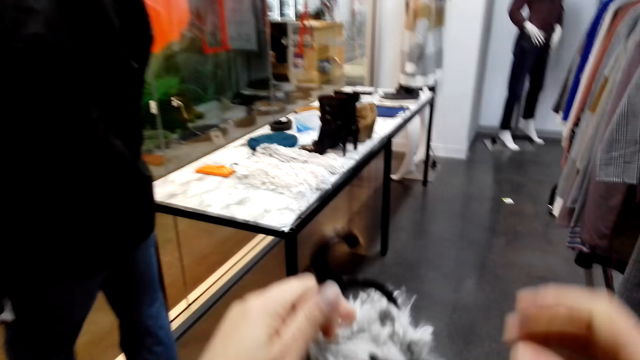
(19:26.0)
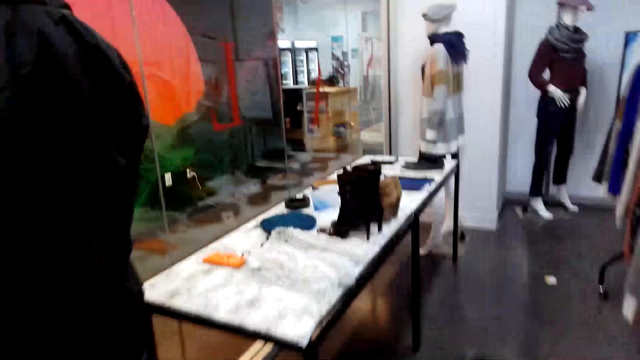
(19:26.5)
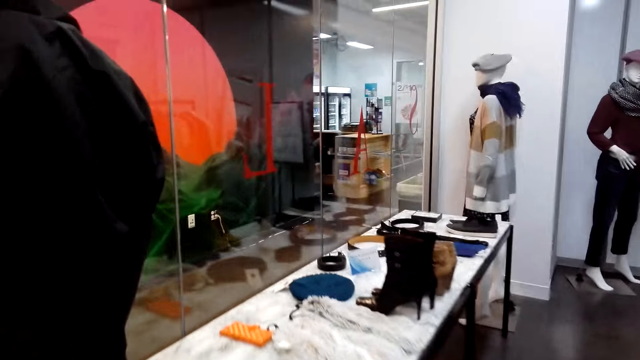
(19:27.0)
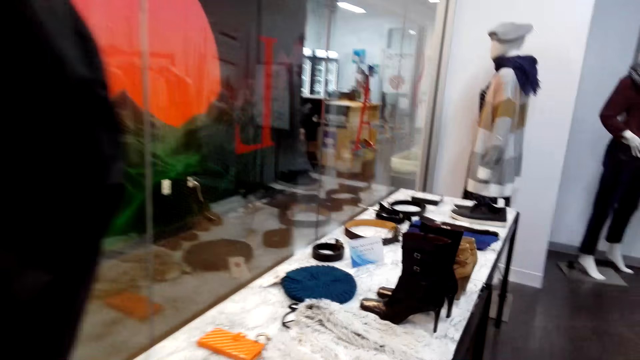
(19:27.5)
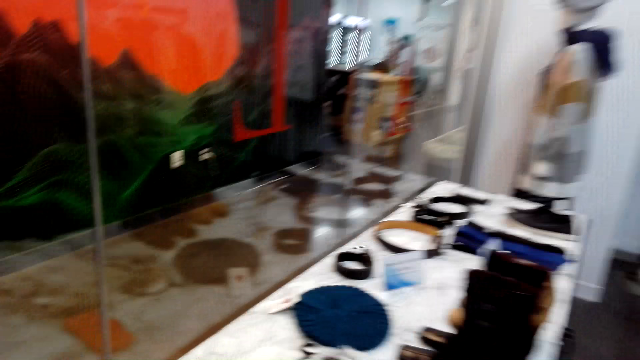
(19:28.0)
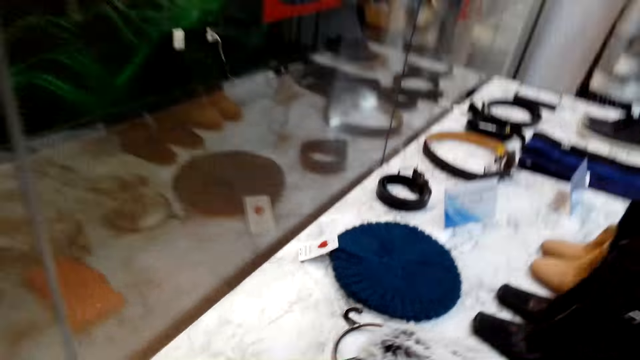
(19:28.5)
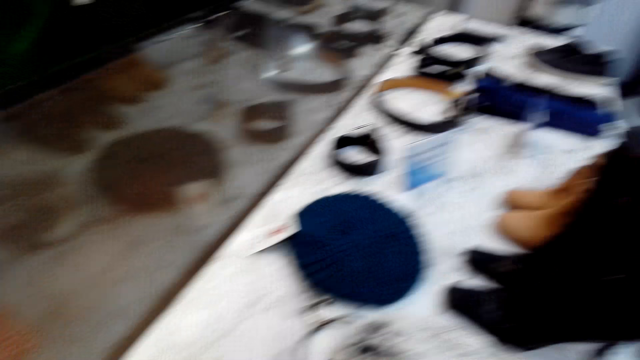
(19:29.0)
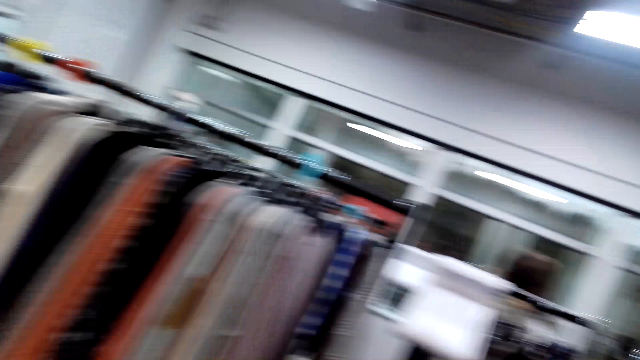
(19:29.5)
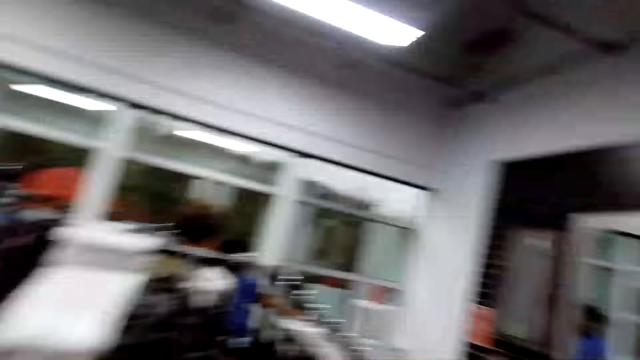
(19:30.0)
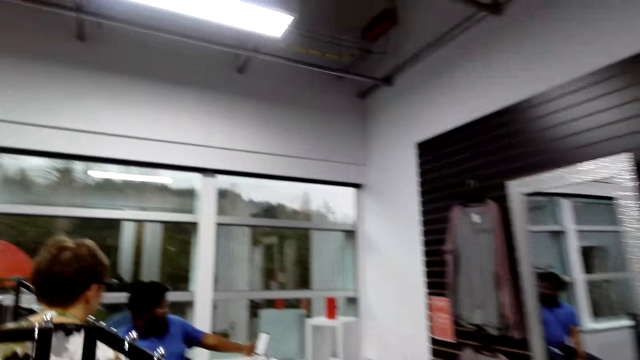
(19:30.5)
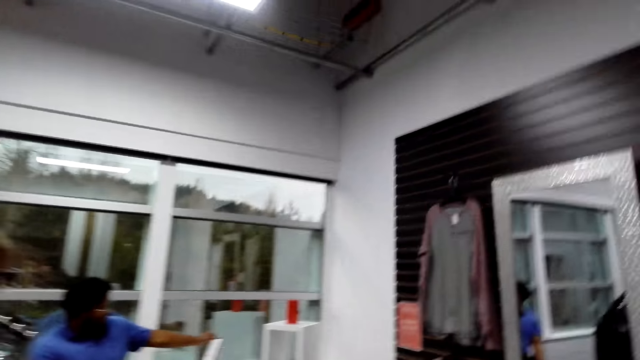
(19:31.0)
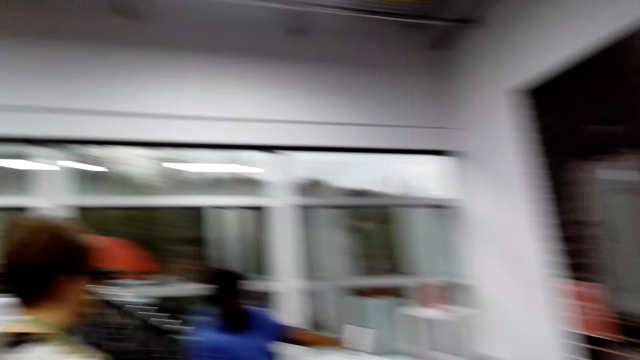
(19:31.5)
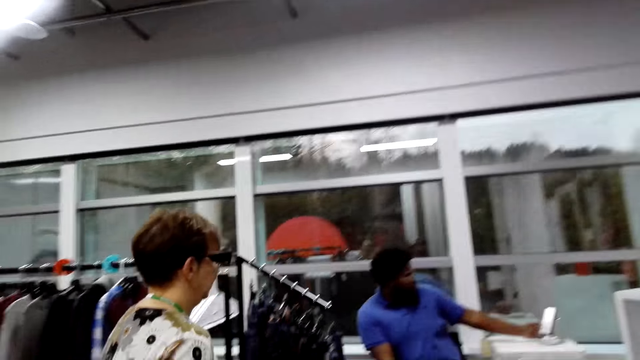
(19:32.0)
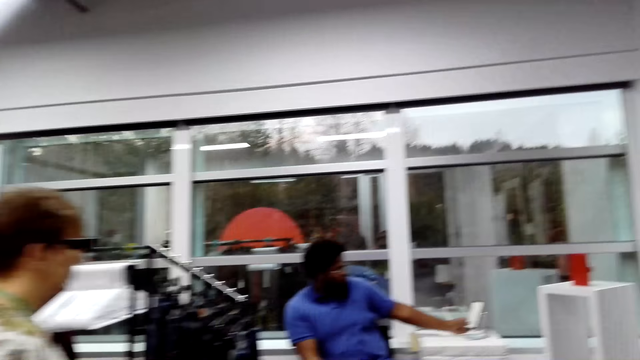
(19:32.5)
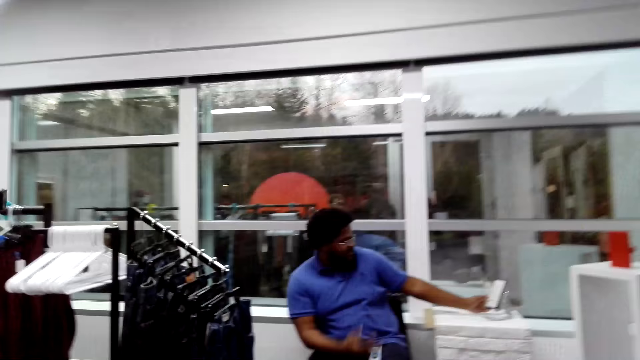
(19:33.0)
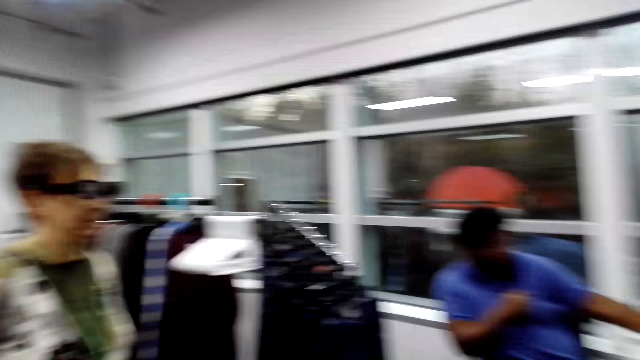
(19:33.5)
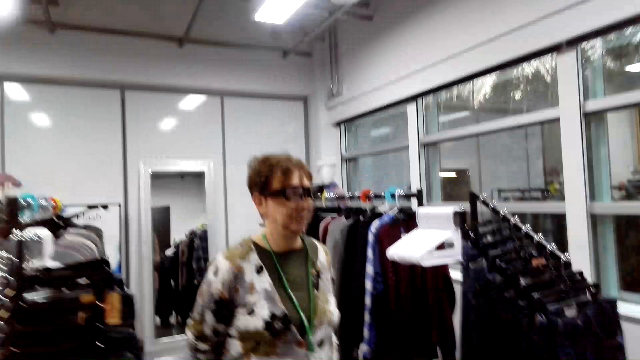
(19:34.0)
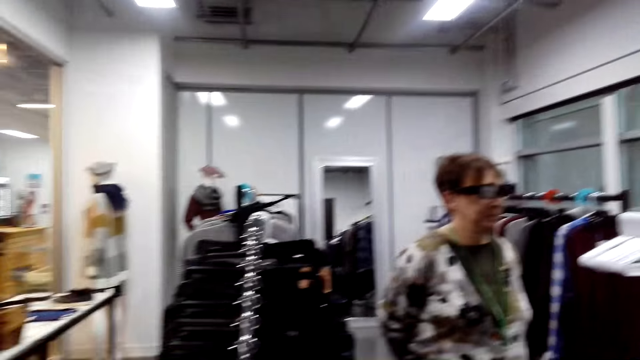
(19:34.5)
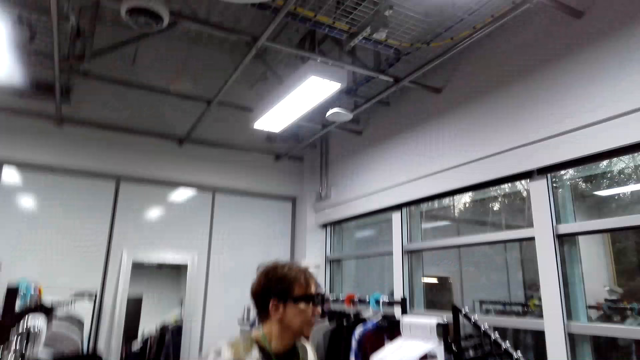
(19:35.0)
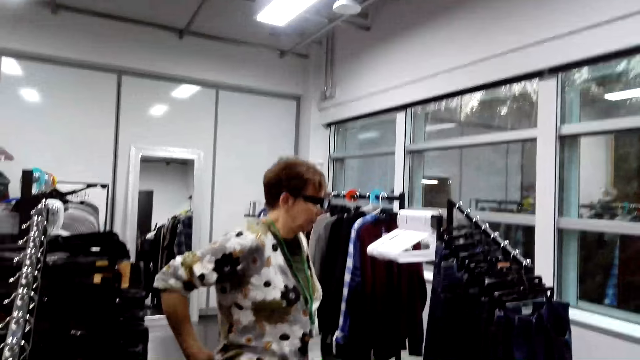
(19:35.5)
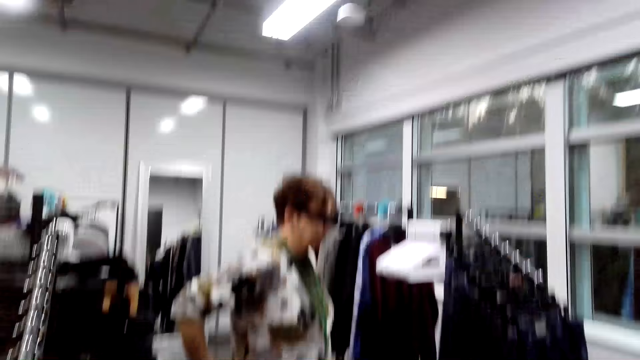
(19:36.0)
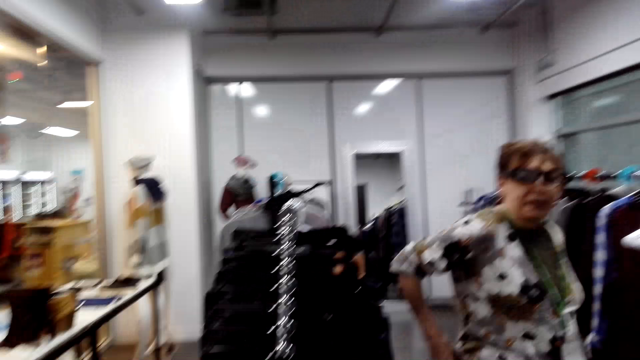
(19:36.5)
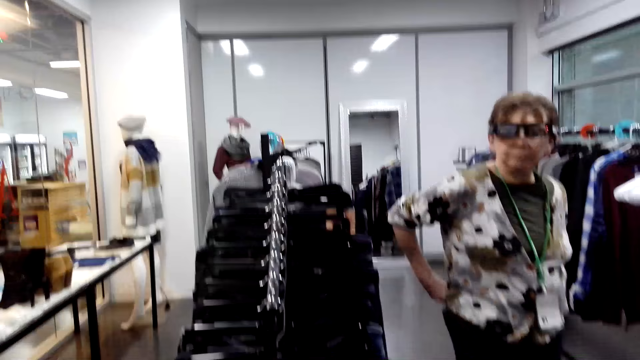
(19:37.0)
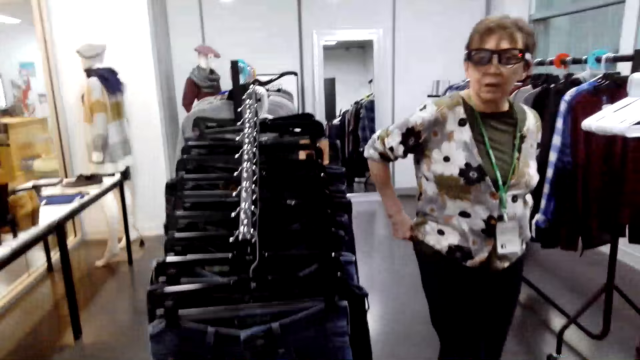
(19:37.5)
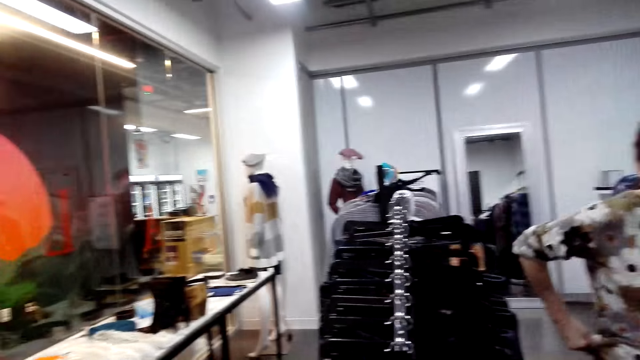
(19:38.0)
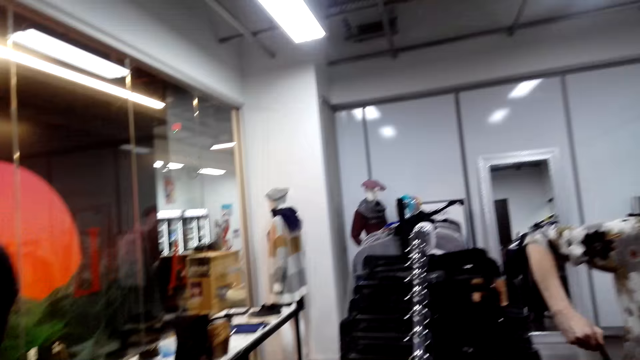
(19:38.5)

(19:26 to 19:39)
The camera wearer drops the cloth. They return the fabric on the shelf. A person touches her waist.

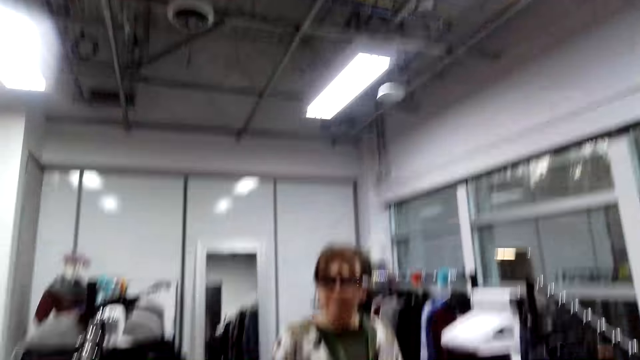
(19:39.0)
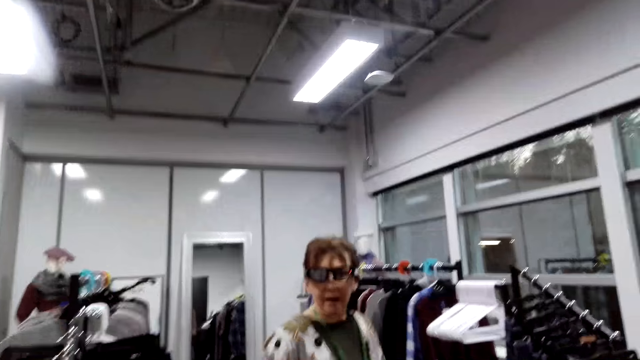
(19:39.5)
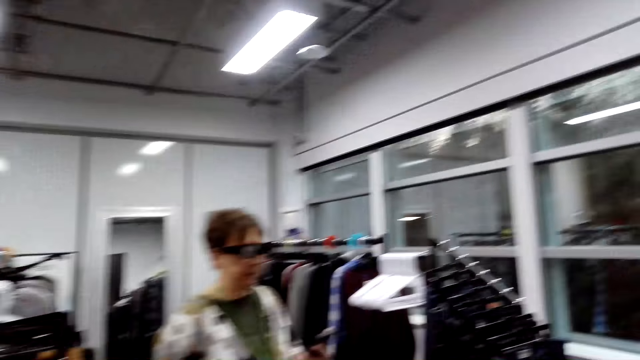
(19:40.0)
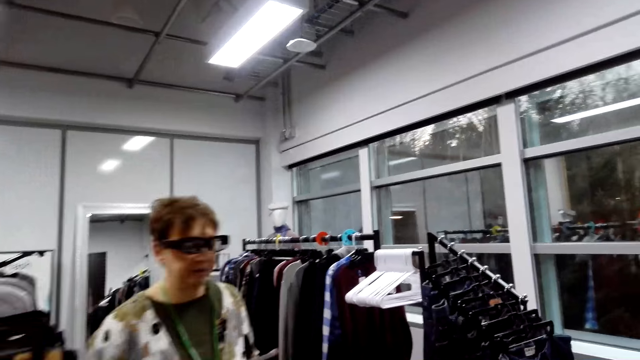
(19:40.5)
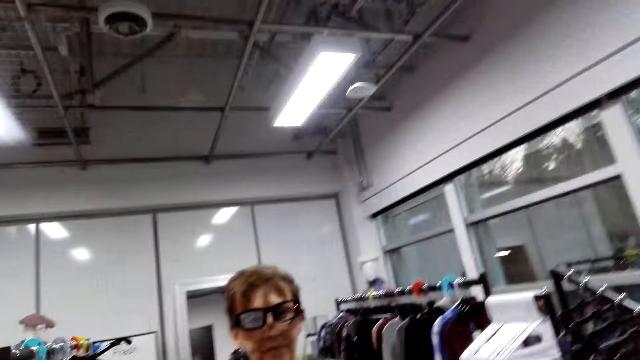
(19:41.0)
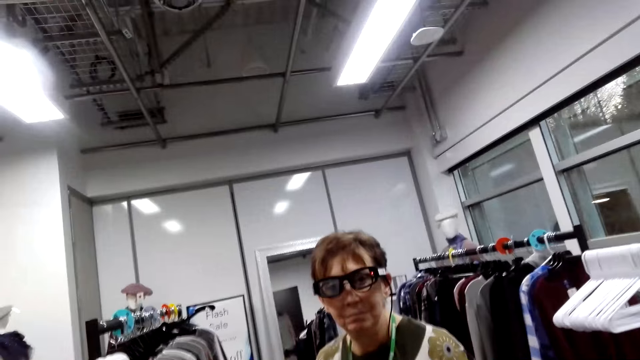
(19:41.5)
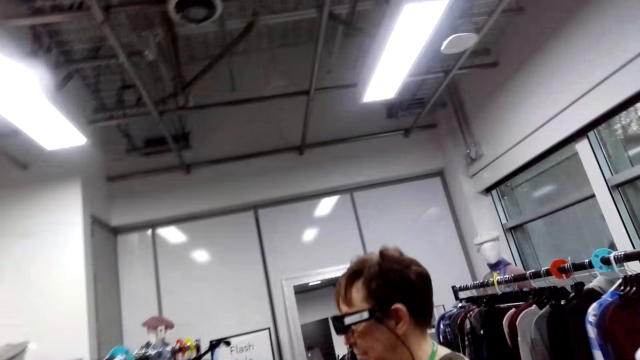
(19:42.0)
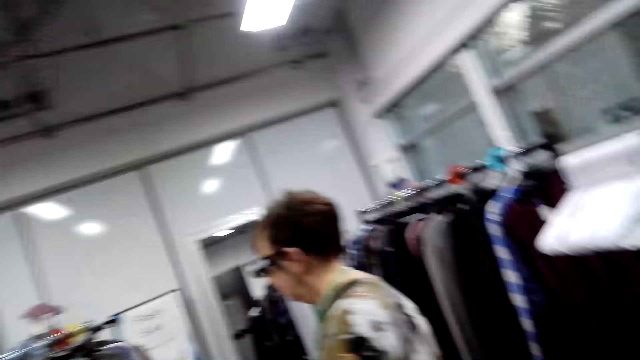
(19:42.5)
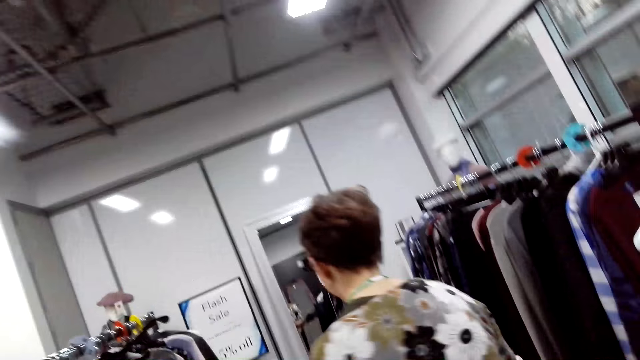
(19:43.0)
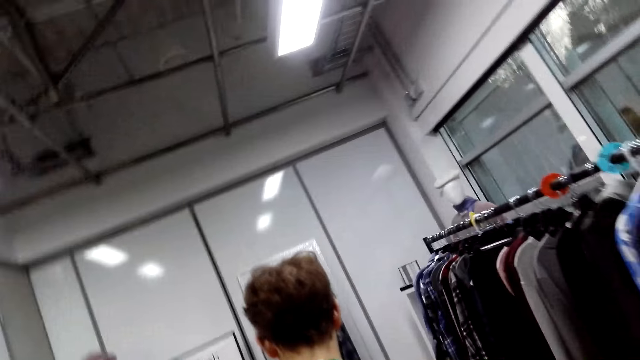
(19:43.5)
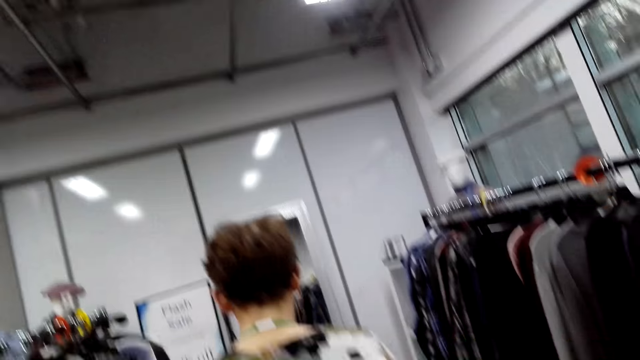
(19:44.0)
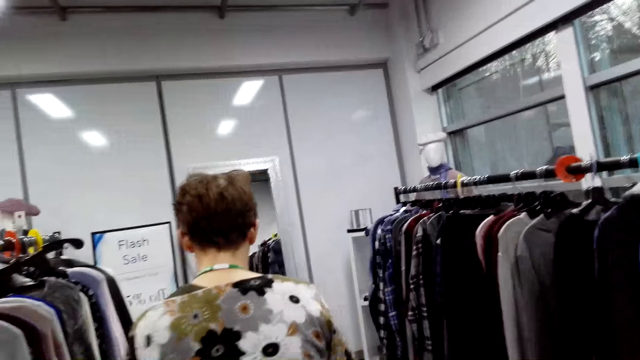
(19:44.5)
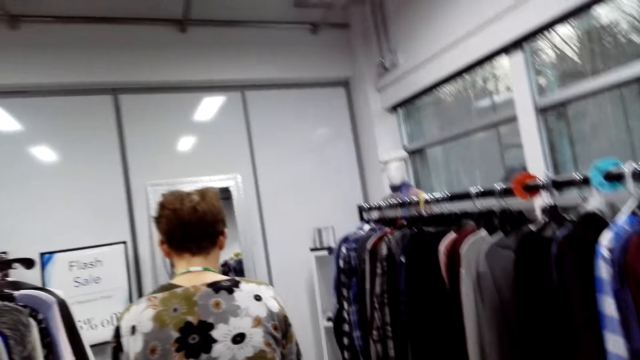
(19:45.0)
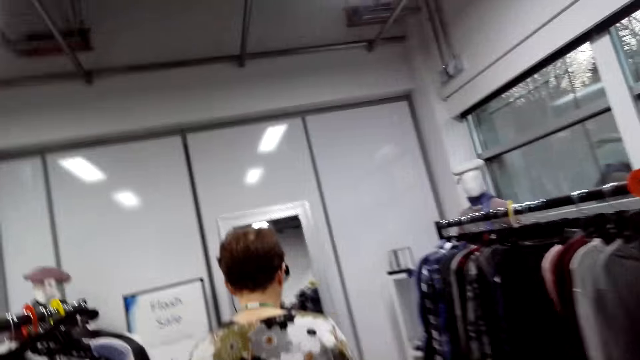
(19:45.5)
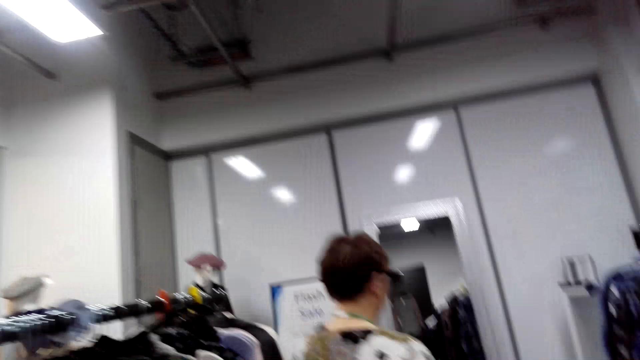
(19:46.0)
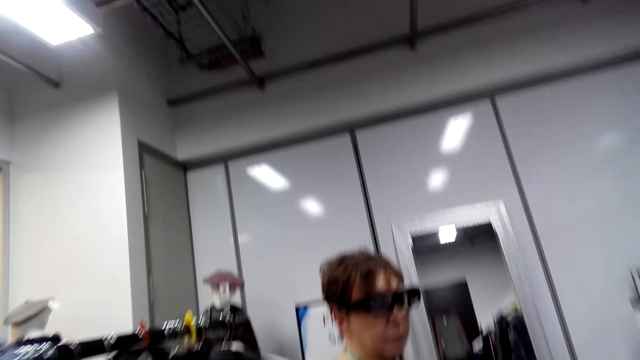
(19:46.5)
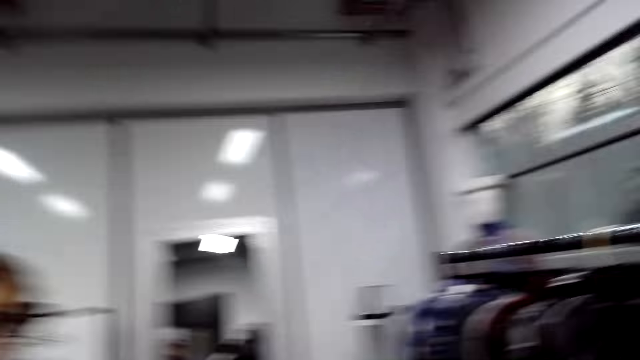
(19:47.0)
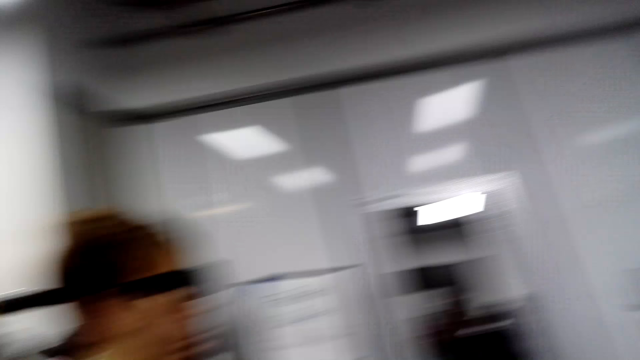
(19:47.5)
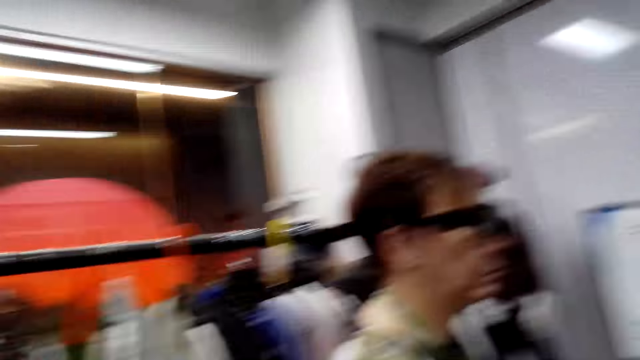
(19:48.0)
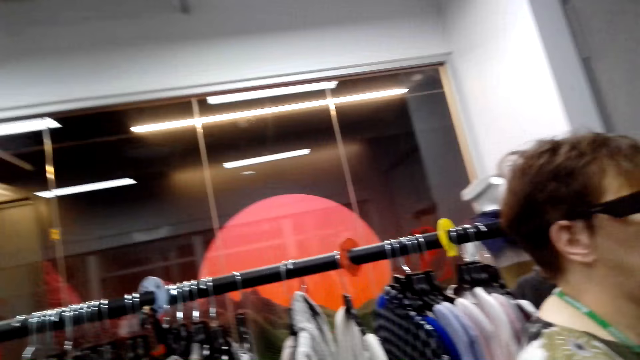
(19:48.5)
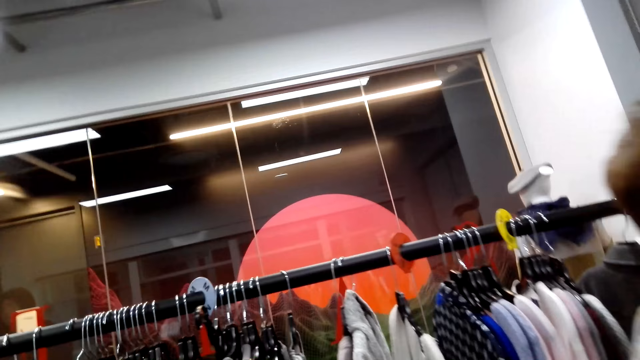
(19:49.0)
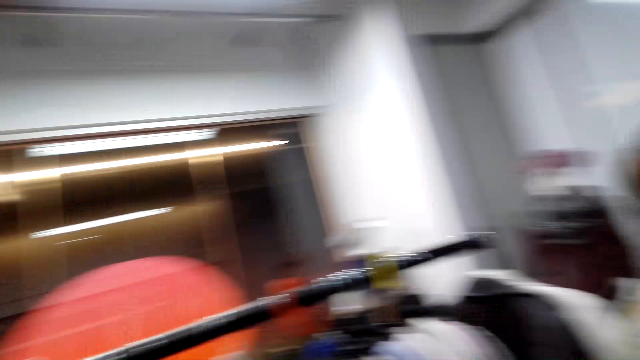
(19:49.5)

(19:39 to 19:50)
The person walks in the supermarket.
